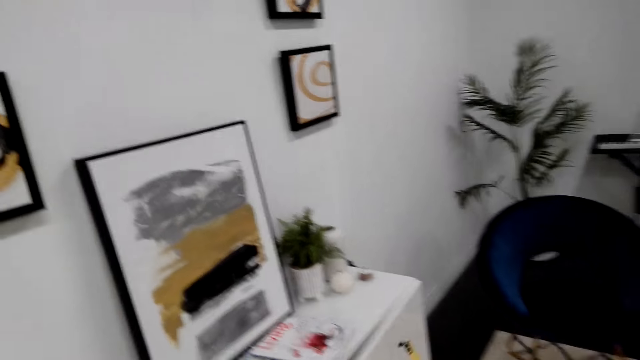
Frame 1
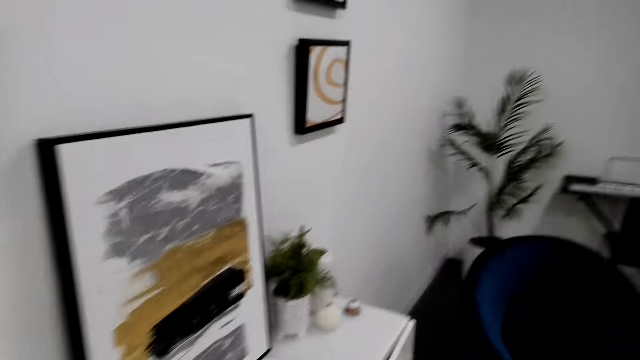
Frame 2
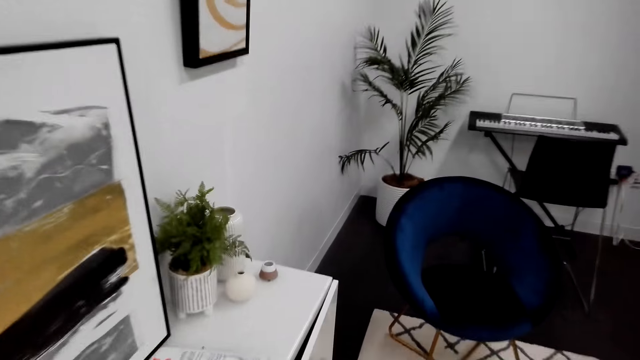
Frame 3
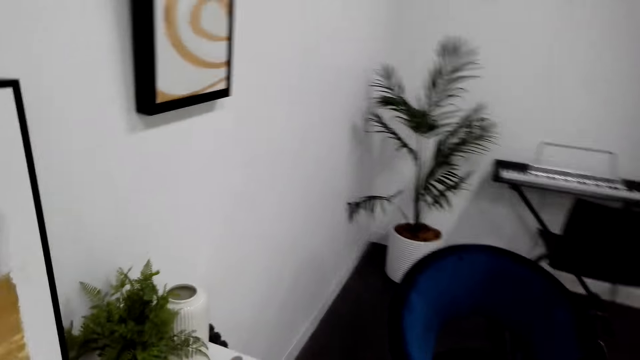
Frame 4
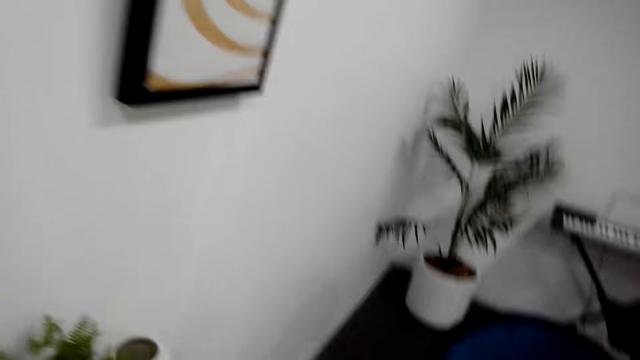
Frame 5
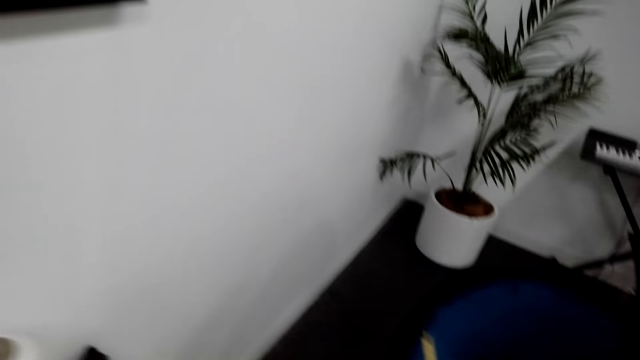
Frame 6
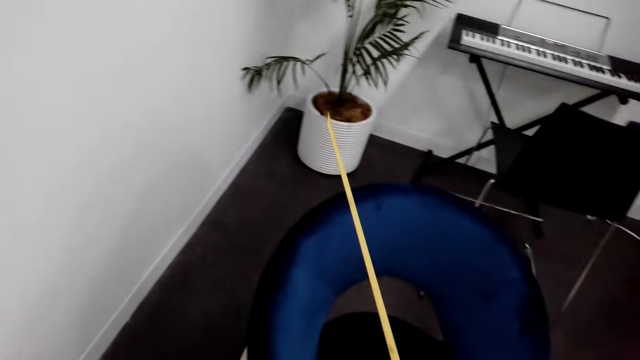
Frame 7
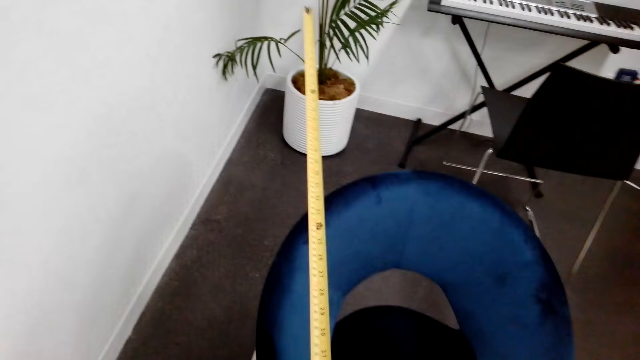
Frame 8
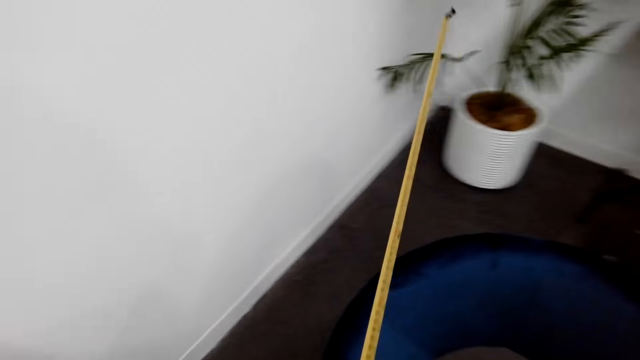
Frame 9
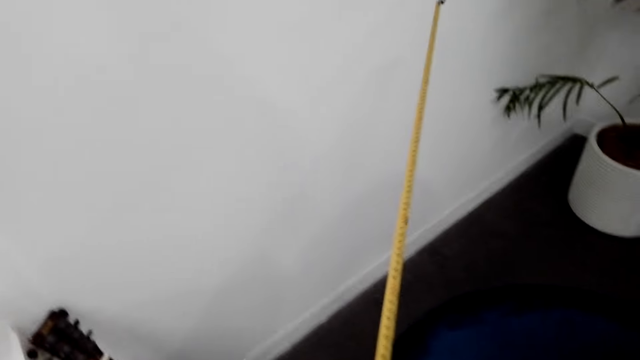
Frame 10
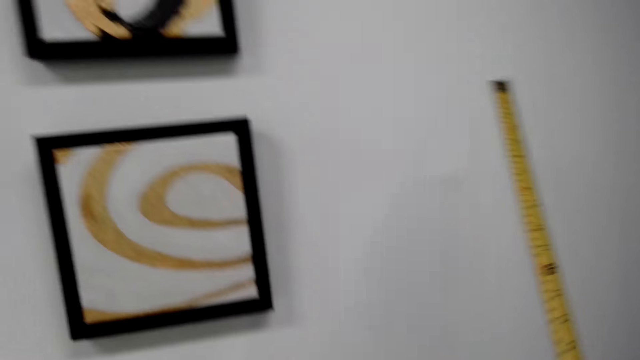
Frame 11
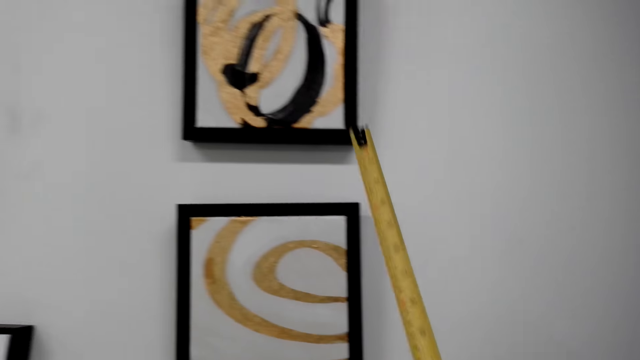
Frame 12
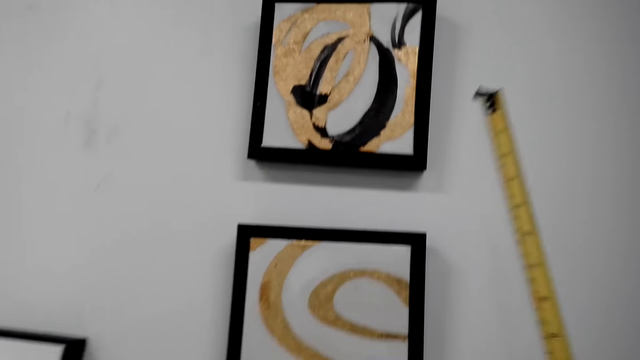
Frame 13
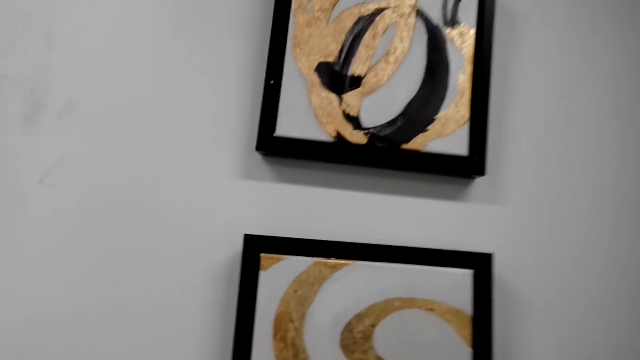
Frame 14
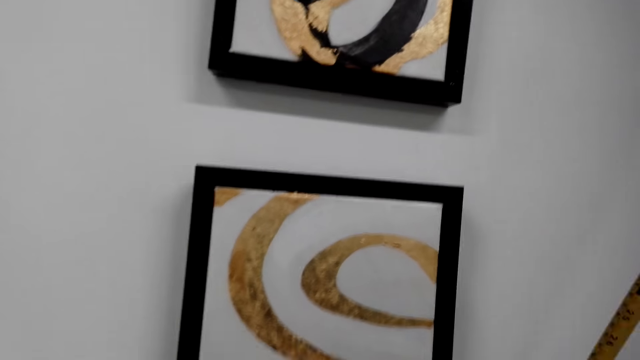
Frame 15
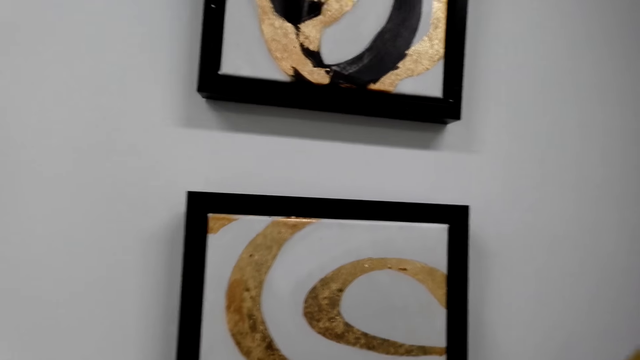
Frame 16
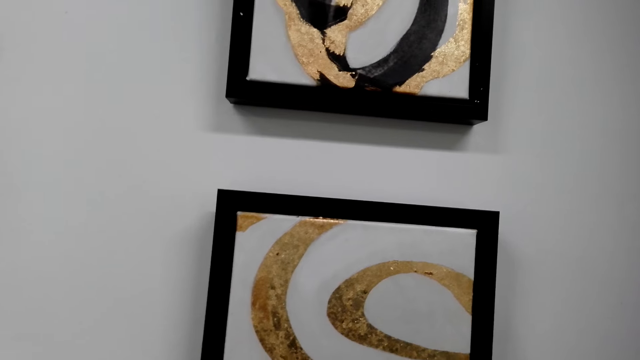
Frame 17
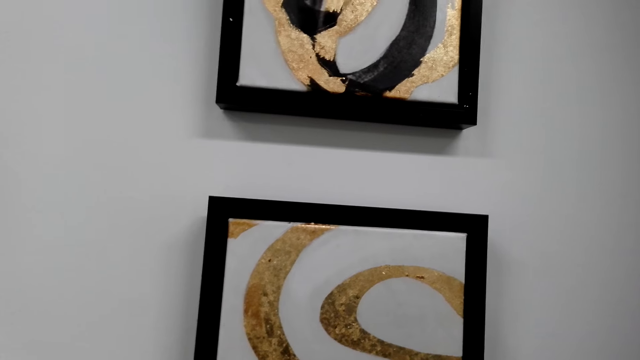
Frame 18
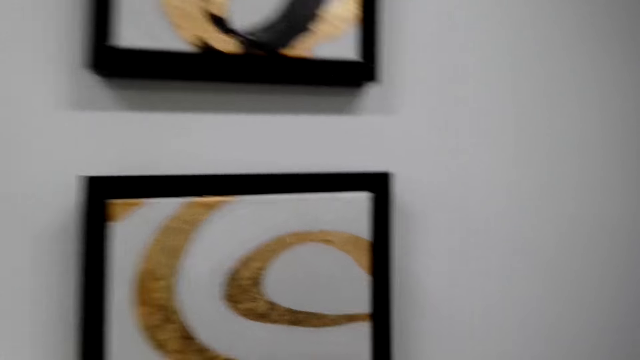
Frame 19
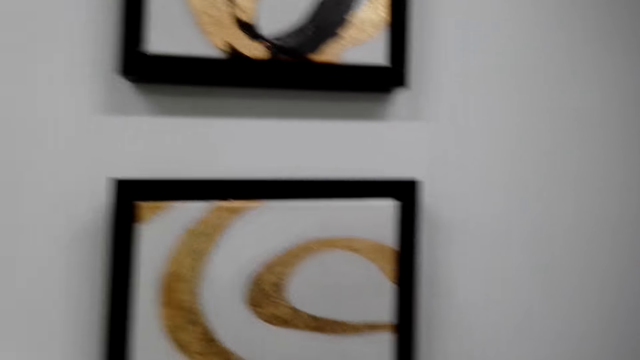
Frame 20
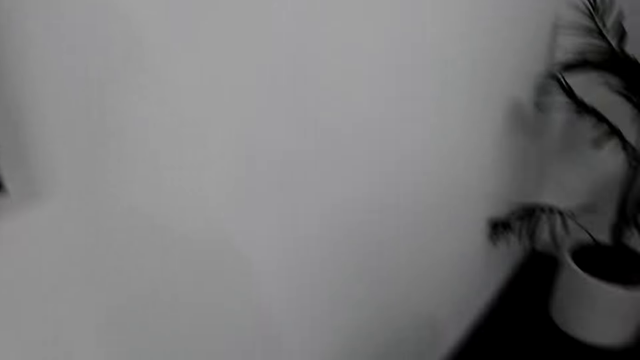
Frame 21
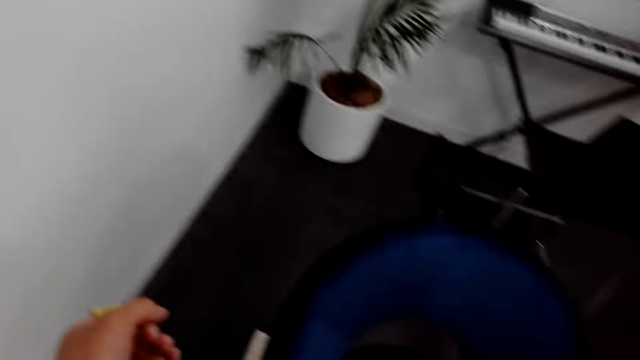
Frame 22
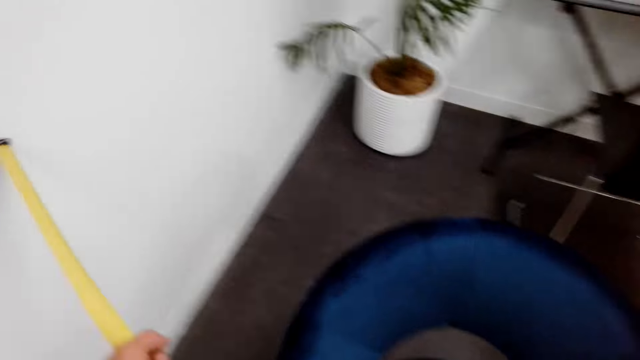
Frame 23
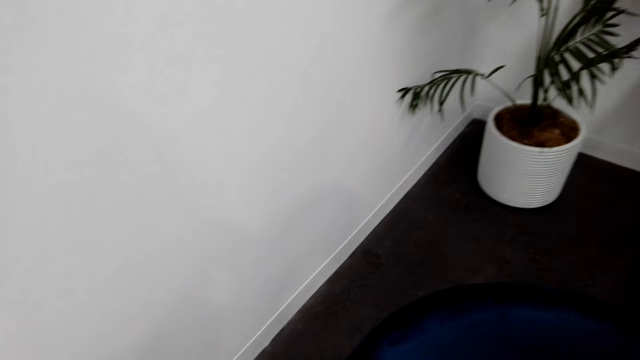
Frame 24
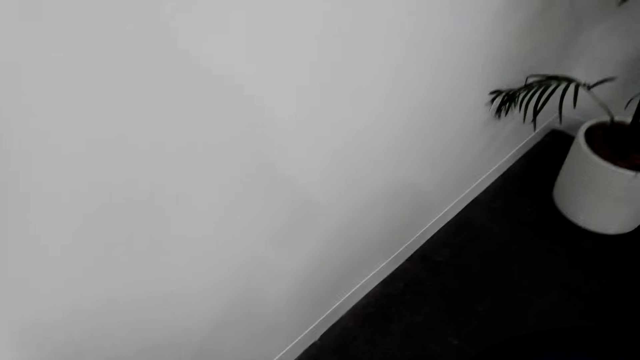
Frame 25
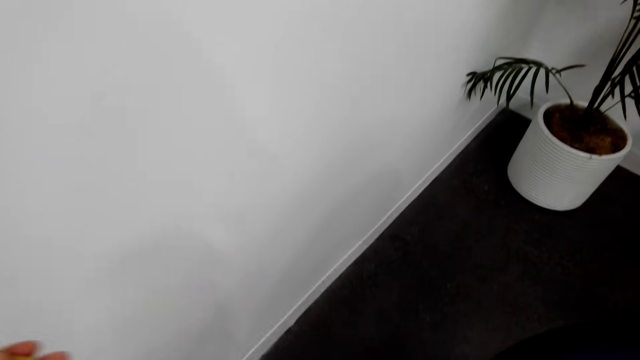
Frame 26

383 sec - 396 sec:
The camera wearer walks to the wall. They measure the wall.

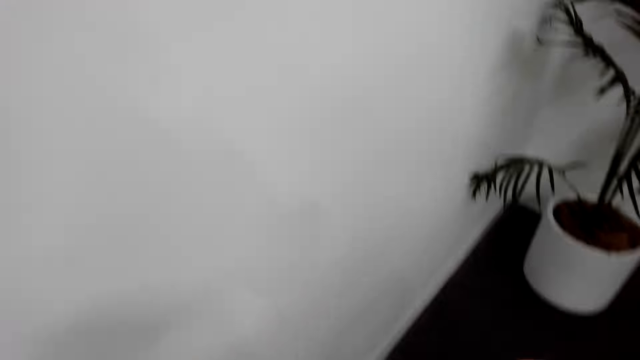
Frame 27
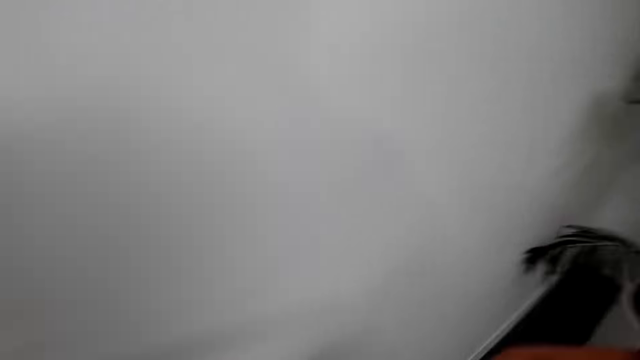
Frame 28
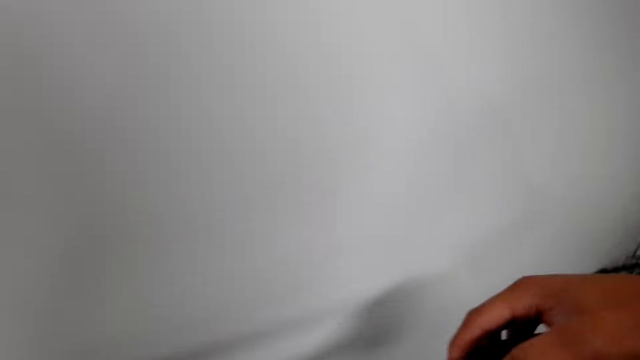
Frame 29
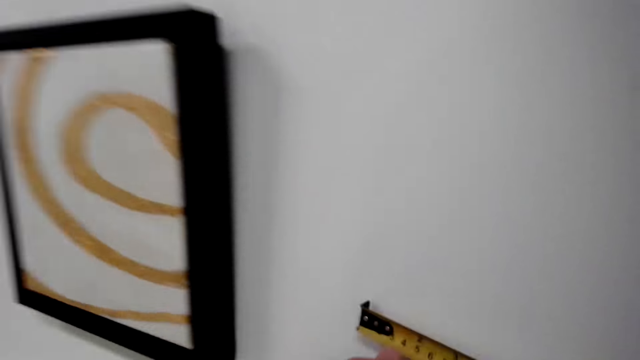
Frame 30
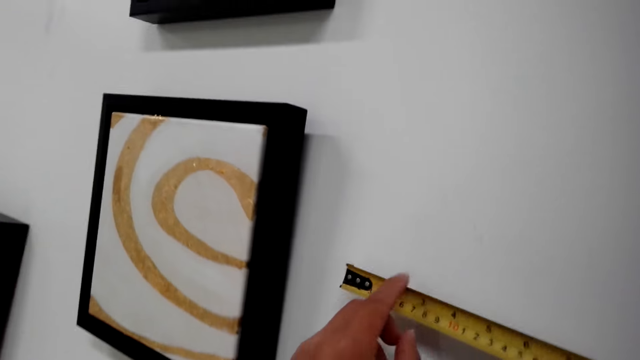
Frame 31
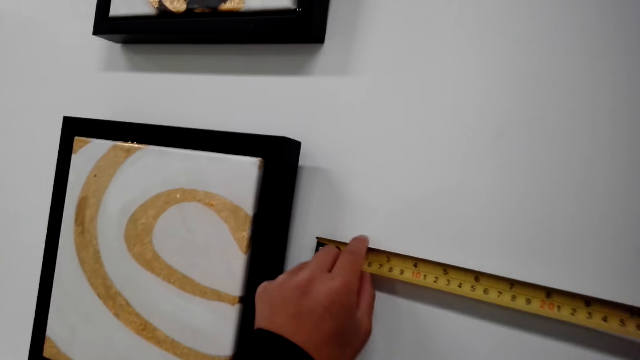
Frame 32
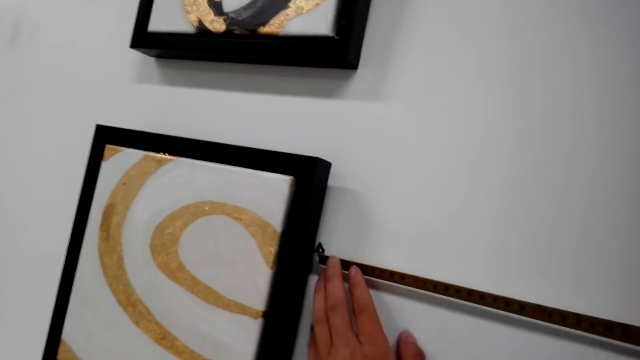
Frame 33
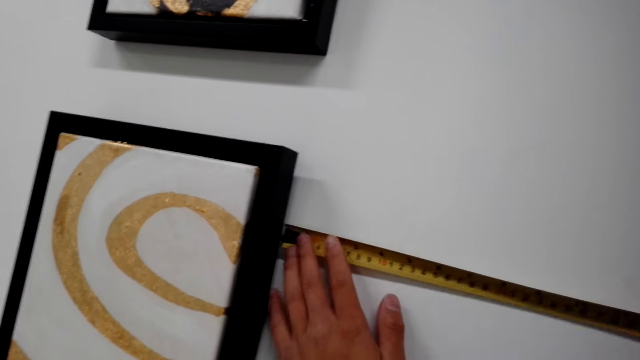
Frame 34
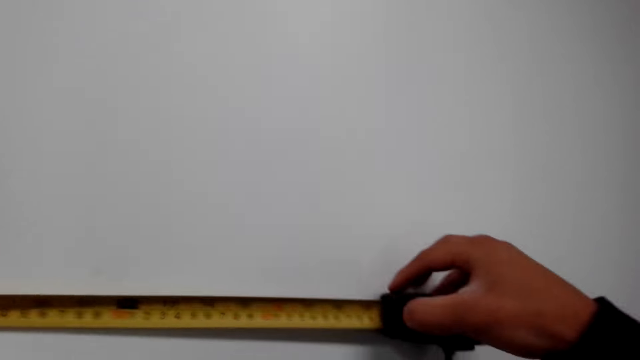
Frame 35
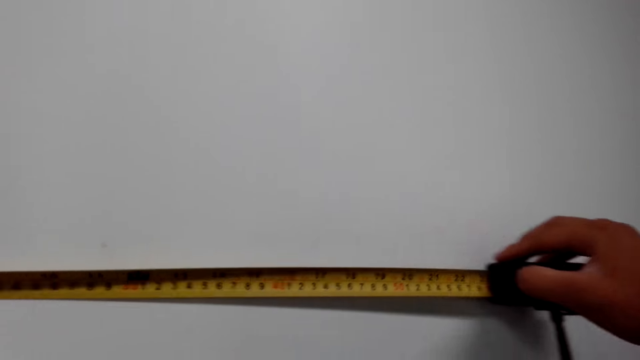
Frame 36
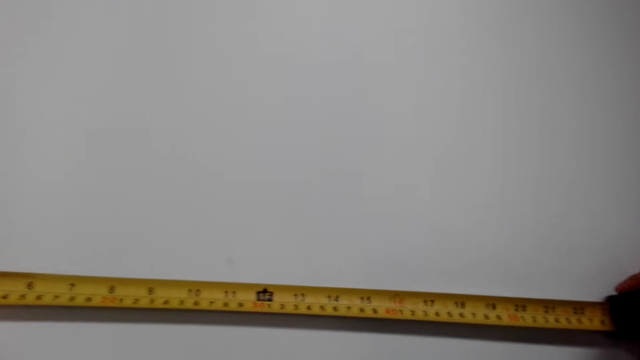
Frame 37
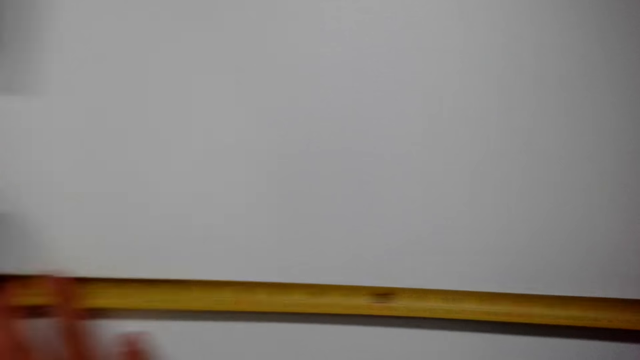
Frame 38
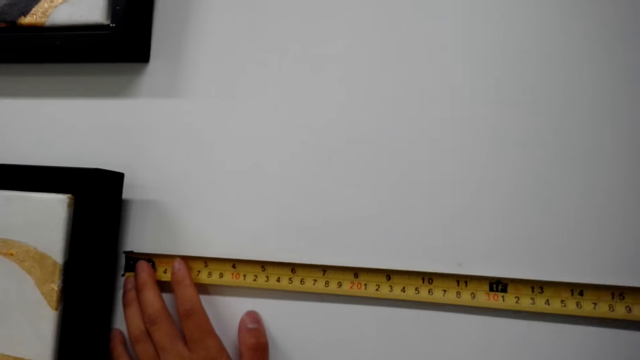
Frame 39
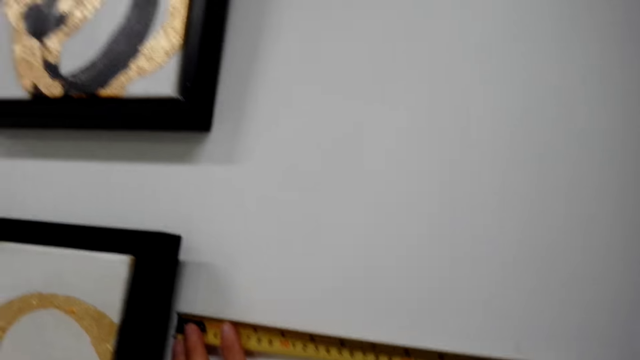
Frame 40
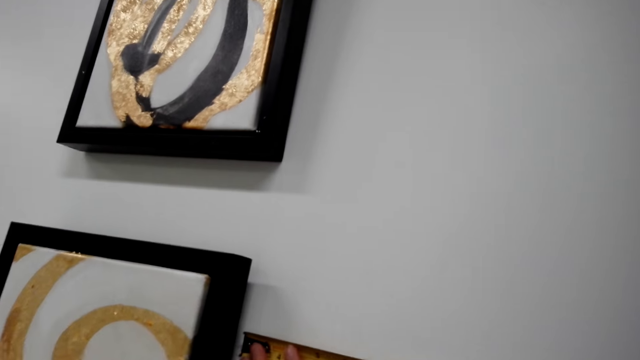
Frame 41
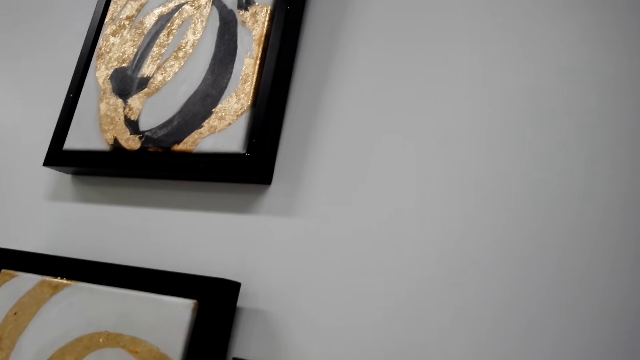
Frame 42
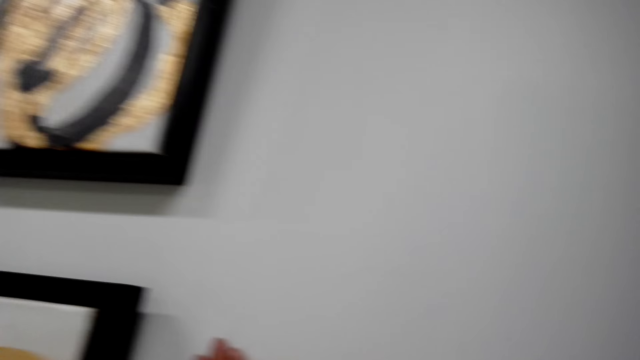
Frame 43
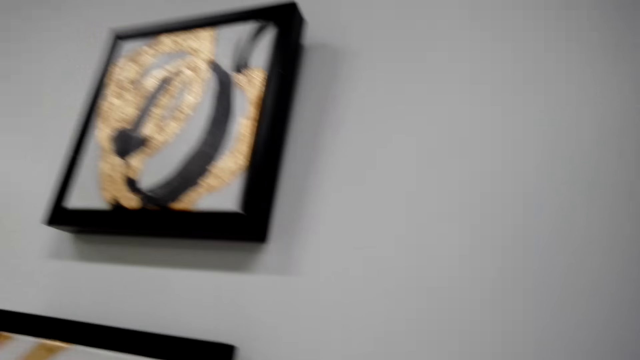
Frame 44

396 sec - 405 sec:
The camera wearer measures the wall.
